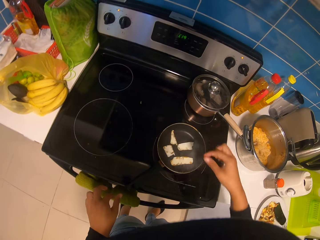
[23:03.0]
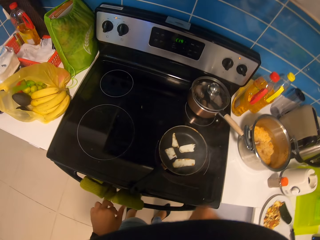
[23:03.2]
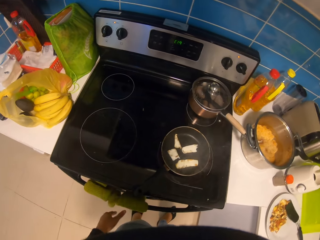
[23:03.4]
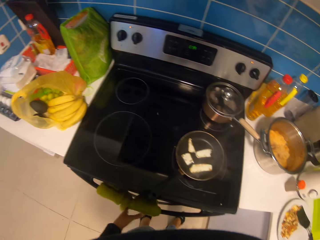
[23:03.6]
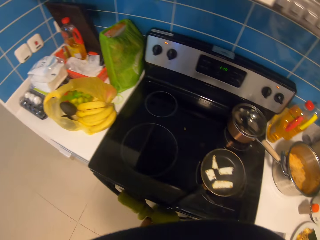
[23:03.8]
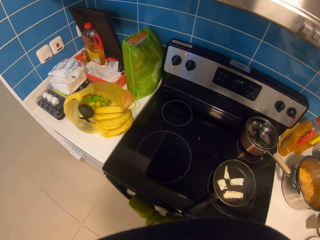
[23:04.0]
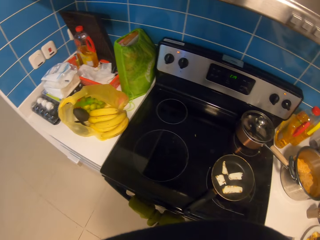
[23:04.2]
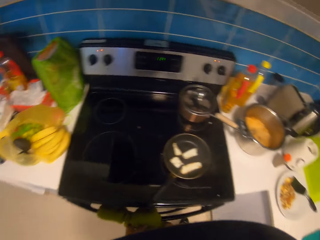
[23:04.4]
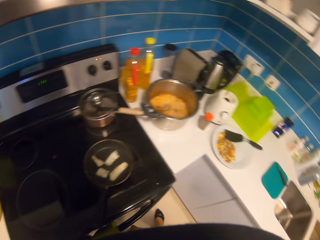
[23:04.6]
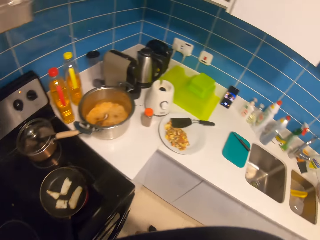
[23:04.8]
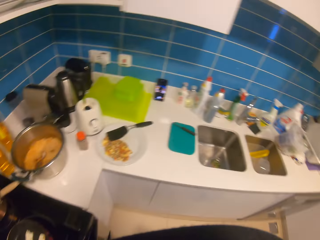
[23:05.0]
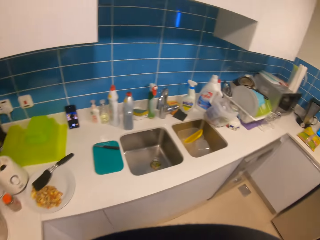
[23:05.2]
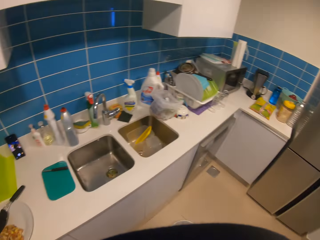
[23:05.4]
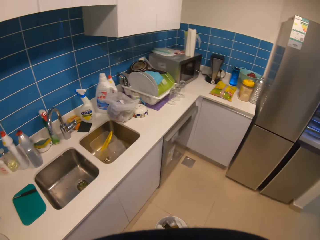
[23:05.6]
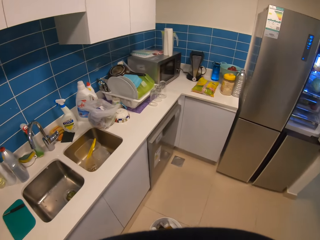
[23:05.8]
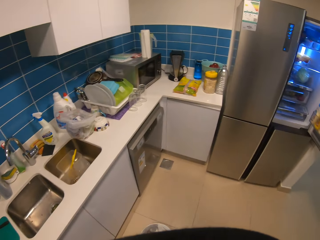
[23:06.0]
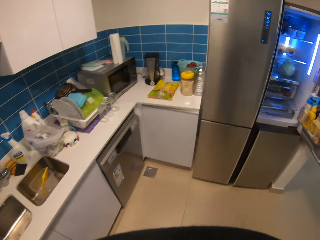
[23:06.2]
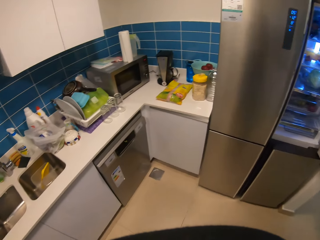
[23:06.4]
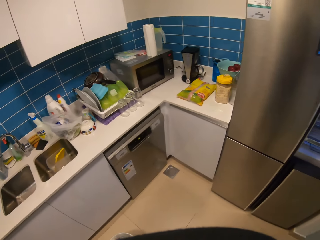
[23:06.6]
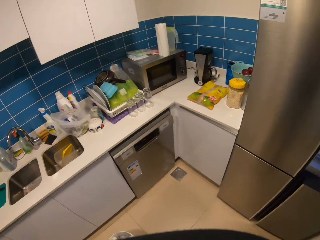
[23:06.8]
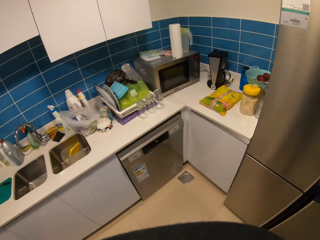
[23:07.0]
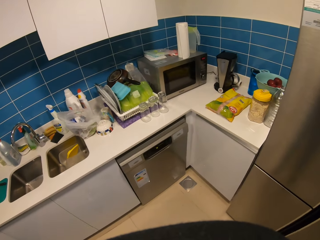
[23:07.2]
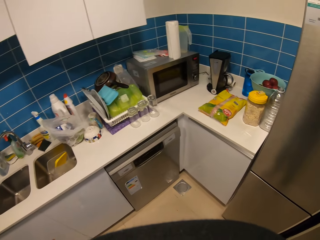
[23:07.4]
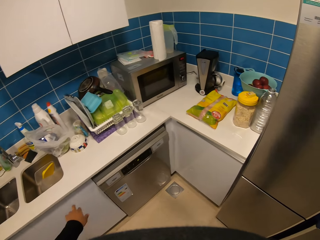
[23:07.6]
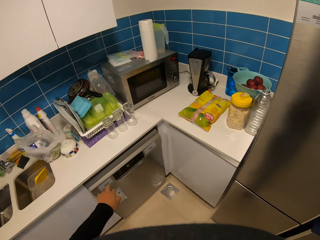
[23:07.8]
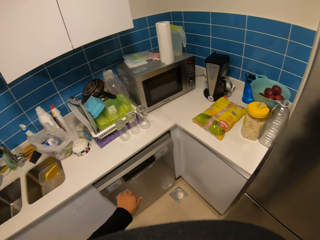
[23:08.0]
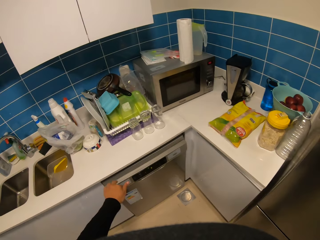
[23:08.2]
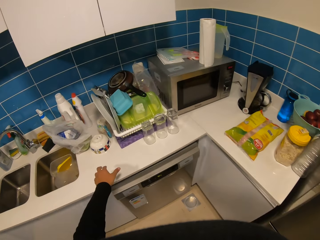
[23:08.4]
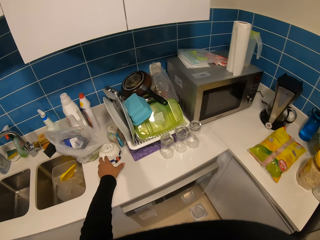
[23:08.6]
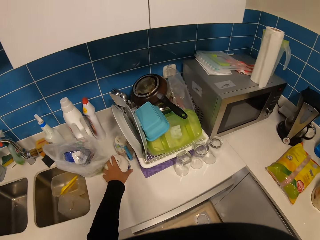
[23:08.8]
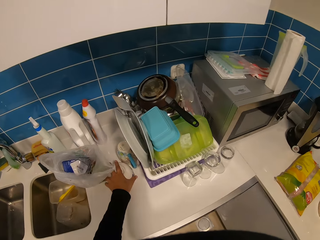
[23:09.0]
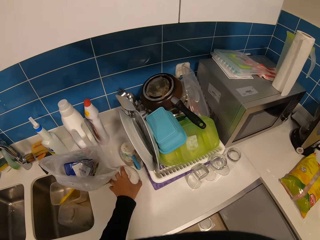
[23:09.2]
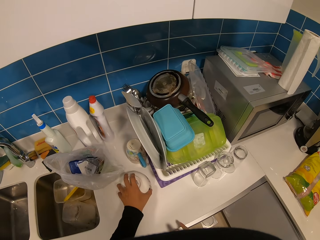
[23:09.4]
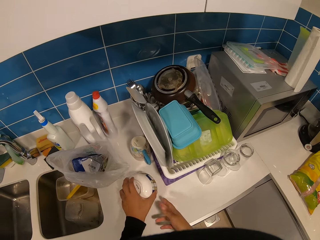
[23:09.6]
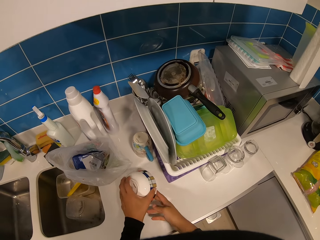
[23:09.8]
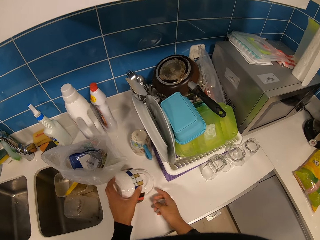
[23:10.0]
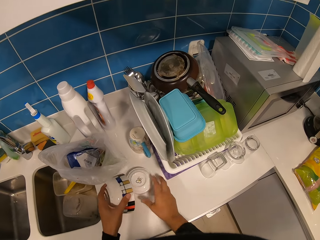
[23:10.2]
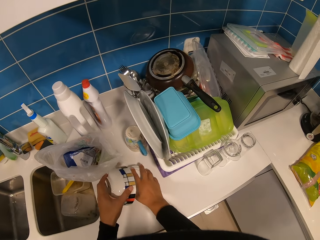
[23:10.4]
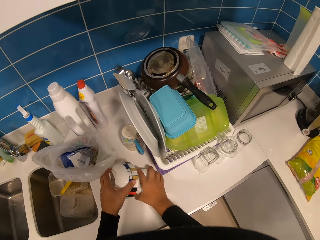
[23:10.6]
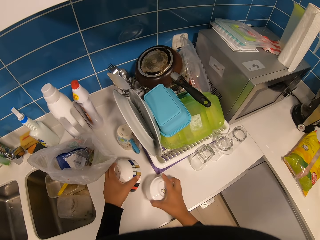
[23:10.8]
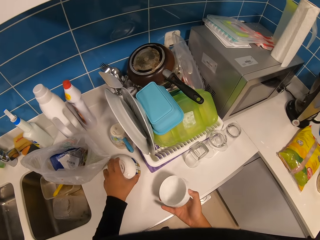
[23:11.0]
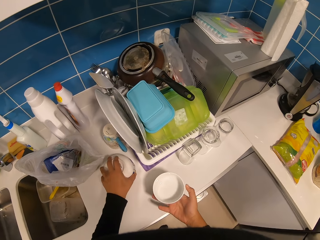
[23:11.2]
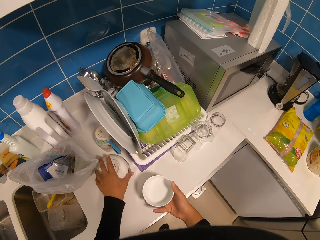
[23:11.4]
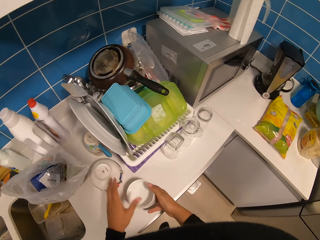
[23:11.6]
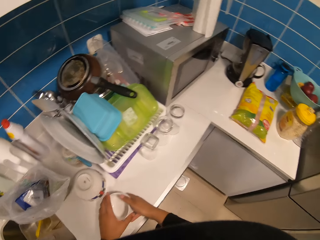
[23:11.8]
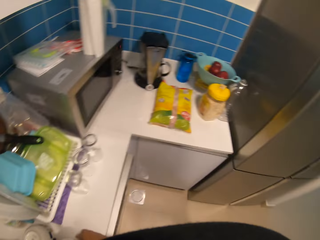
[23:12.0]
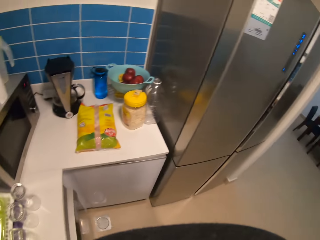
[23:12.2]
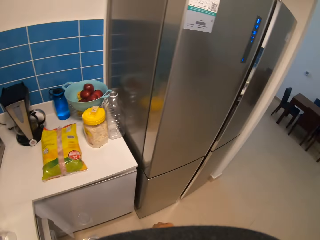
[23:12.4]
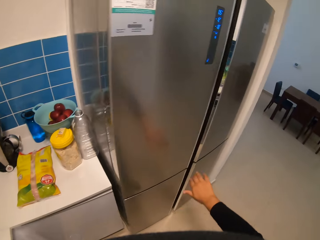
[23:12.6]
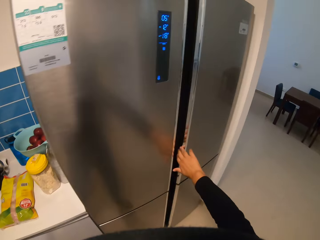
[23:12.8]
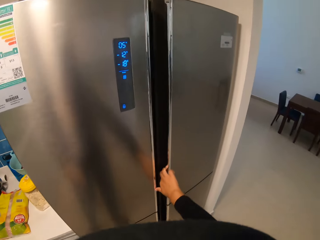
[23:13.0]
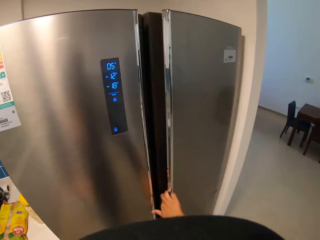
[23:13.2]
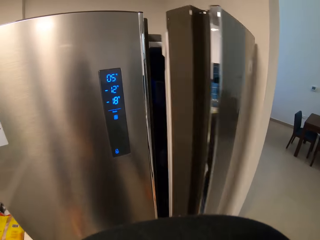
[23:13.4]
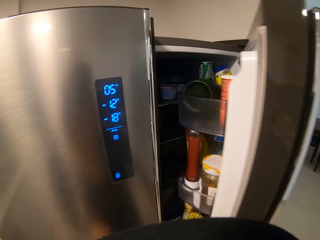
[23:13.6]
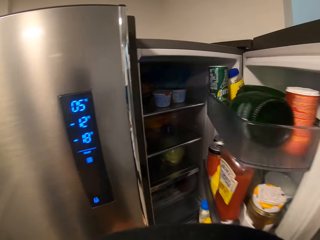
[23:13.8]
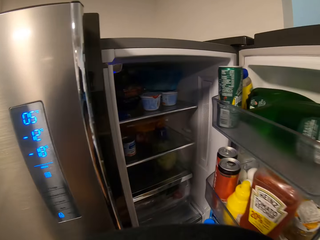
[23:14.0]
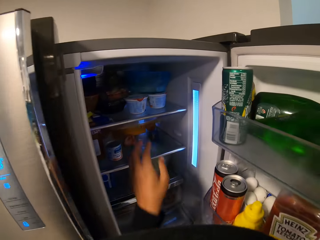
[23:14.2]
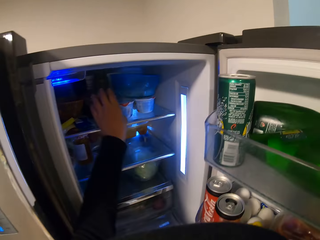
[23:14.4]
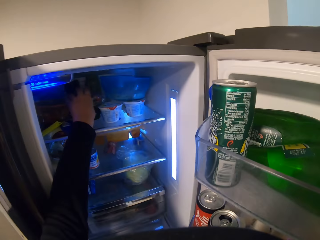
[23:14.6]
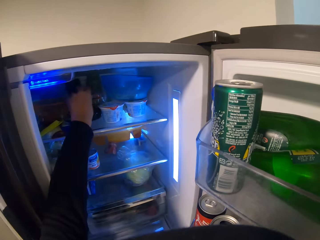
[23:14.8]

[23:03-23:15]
The camera wearer holds the cloth. They move in the kitchen. They hold the bowl. They pick up a saucer on a table. They place the bowl on the countertop. They move in the kitchen. They open the fridge.

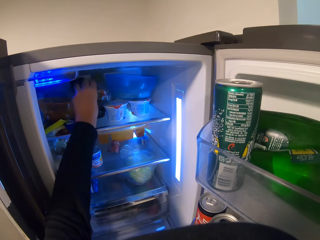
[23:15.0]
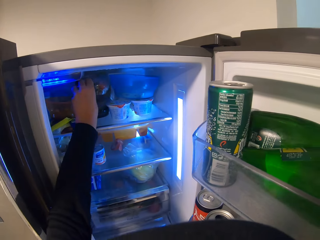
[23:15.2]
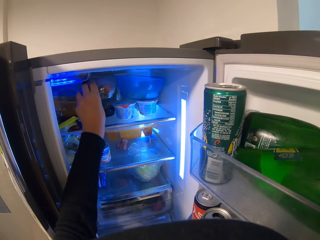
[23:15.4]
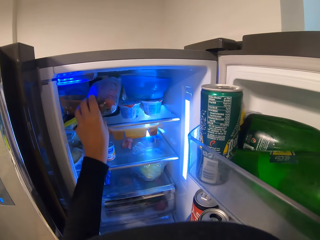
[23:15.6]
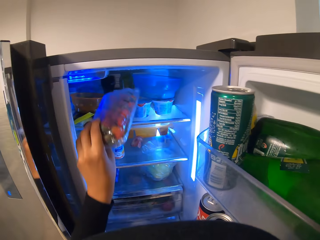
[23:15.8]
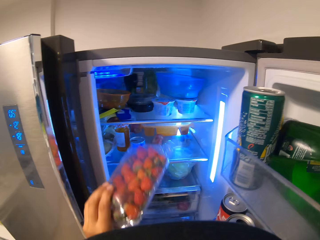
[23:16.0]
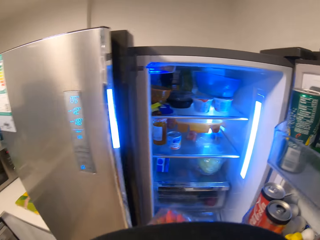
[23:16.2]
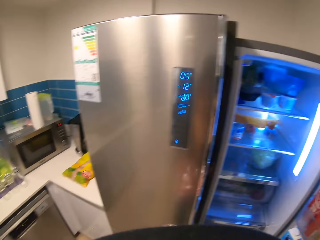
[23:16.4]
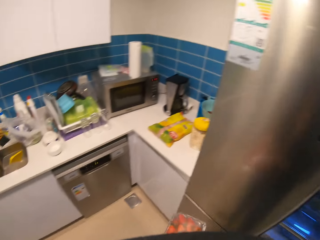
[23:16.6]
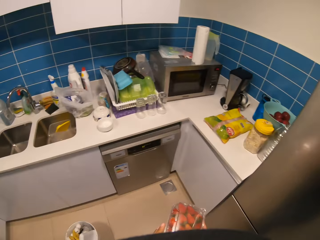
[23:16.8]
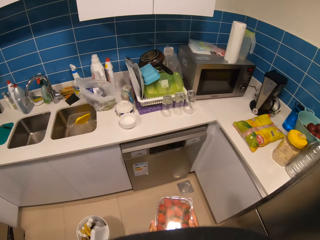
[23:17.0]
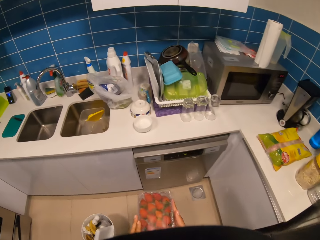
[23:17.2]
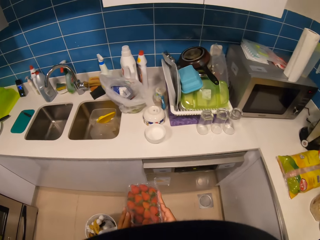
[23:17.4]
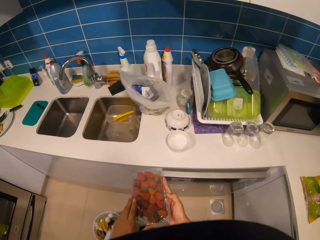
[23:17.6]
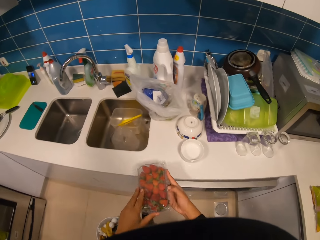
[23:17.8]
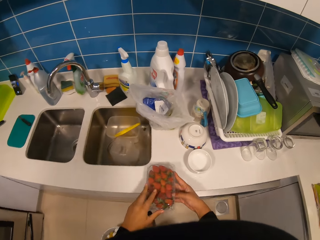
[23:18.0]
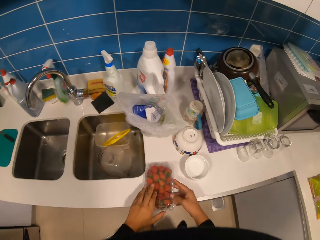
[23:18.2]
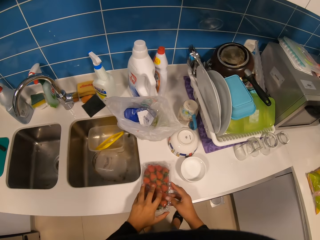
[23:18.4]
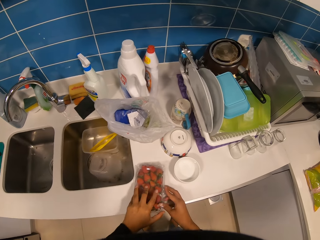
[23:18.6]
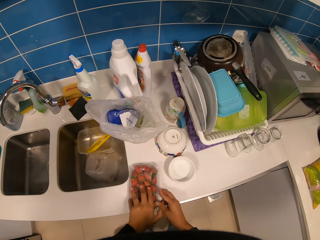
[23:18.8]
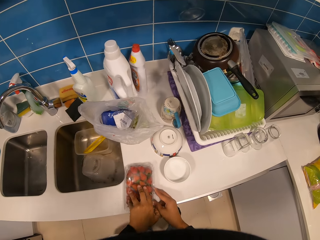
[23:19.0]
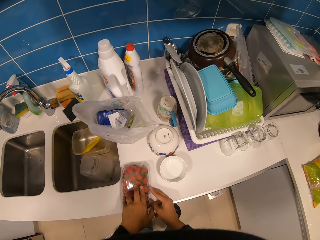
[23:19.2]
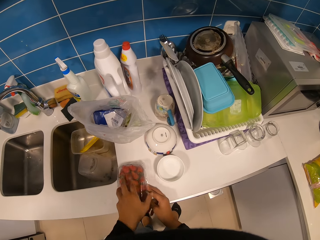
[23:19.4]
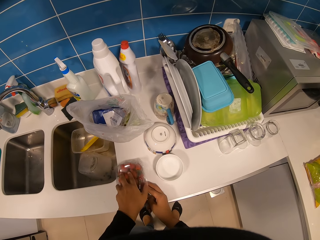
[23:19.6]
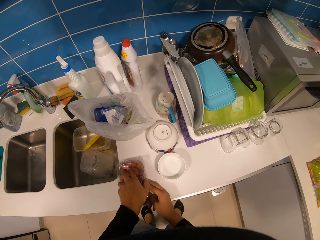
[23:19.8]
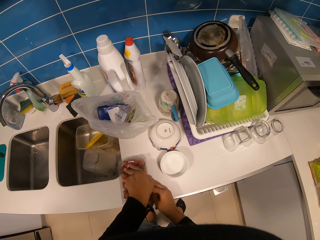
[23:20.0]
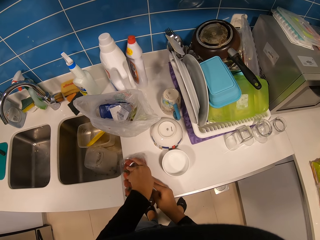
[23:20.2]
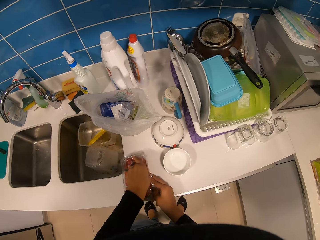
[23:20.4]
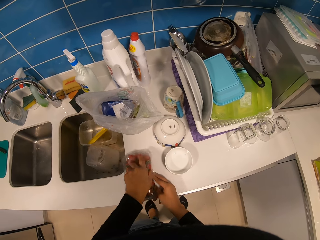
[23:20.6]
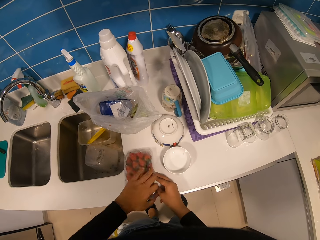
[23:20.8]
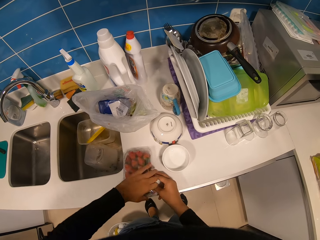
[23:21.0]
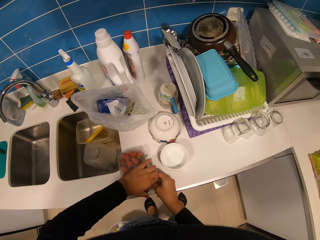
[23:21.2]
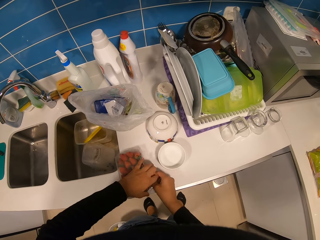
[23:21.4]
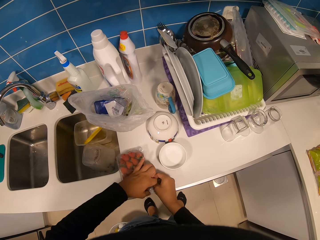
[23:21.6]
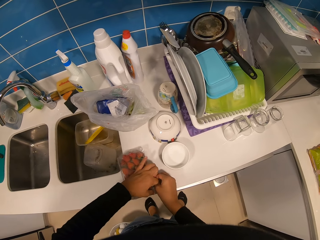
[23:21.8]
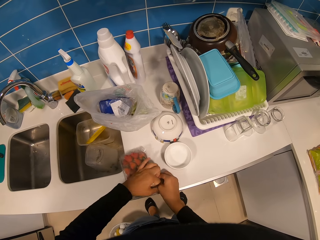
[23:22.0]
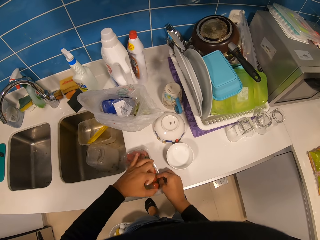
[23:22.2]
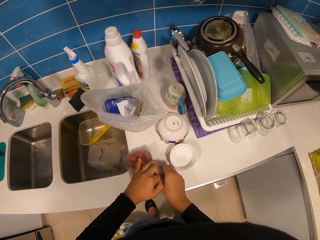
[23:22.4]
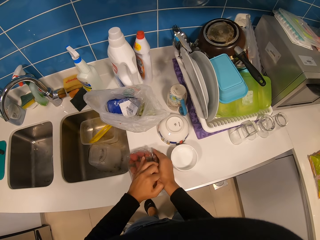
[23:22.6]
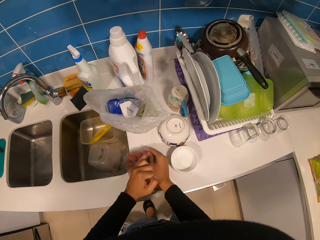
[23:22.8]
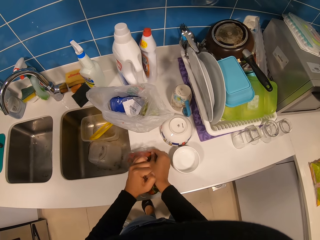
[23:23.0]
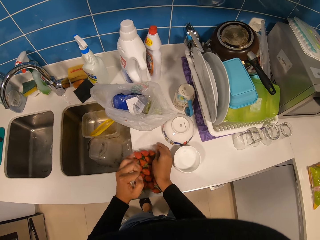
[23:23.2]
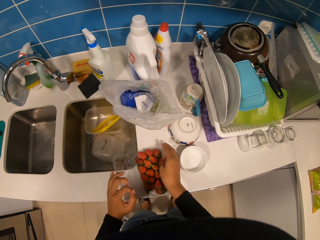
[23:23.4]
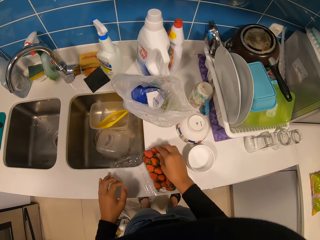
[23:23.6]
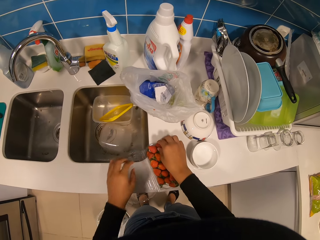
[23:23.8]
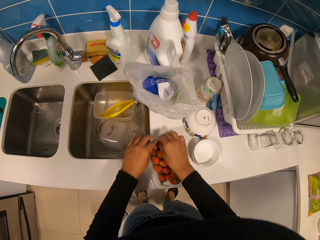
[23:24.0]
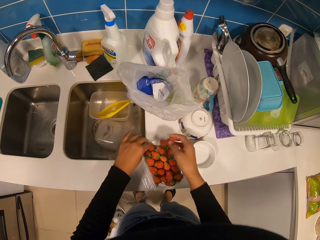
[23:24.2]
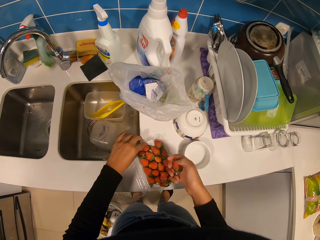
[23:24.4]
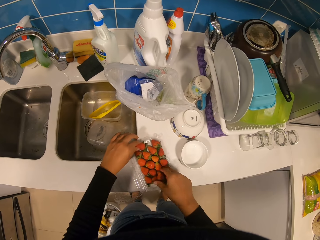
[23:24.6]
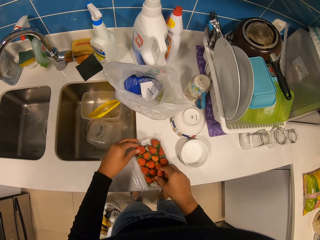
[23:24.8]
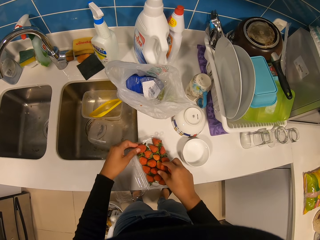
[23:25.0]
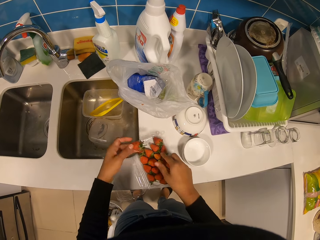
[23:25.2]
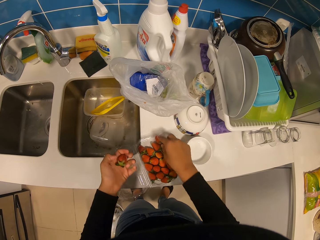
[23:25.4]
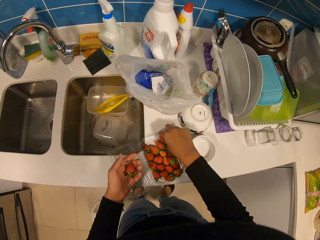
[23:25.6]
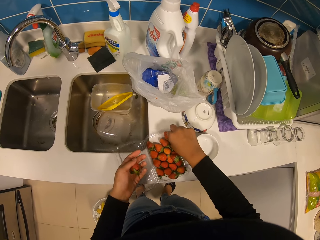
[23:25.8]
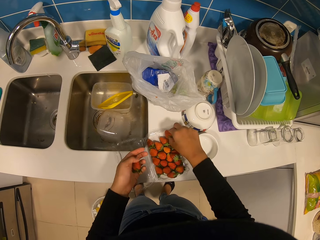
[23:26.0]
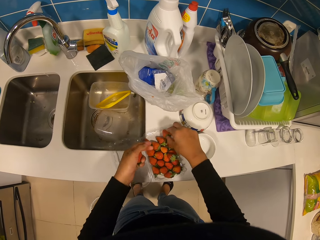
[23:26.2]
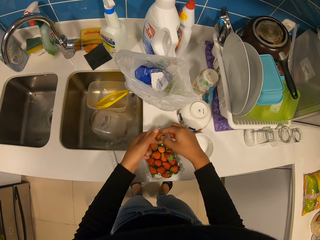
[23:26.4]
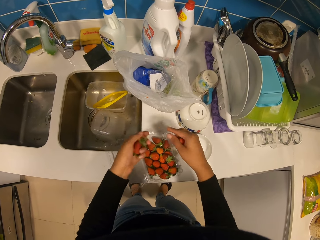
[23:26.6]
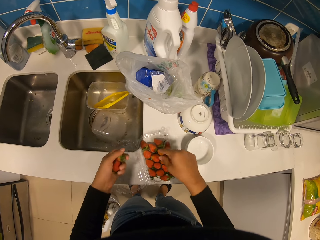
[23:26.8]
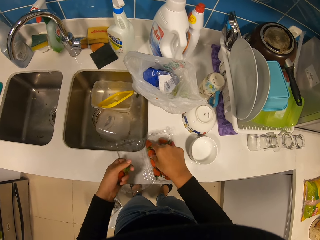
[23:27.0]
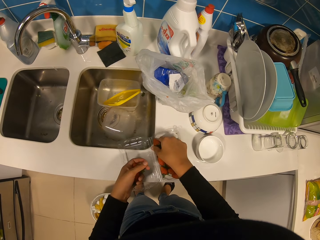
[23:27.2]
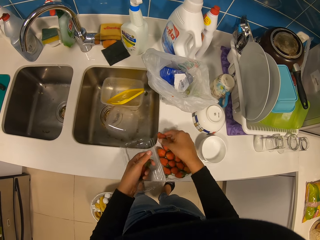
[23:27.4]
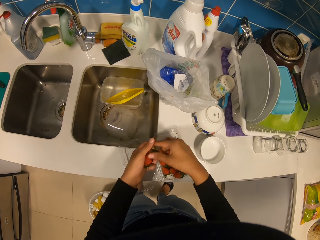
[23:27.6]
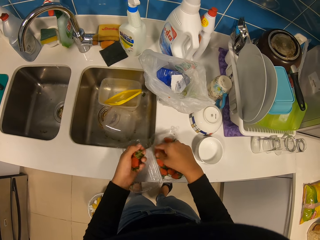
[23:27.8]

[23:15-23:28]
The camera wearer picks up a tin of strawberries or strawberry pack in the fridge. They move in the kitchen. They place the strawberry pack on the countertop. They open the tin of strawberries. They pick up strawberries.
